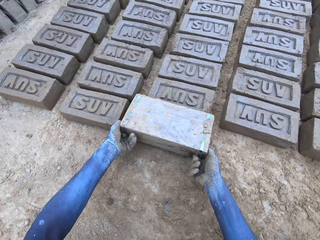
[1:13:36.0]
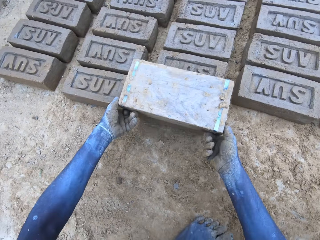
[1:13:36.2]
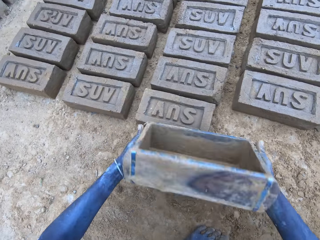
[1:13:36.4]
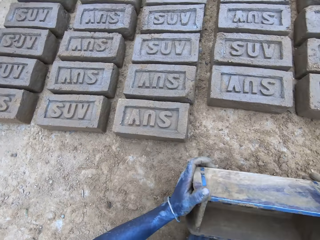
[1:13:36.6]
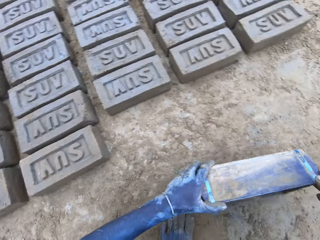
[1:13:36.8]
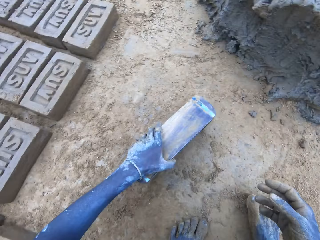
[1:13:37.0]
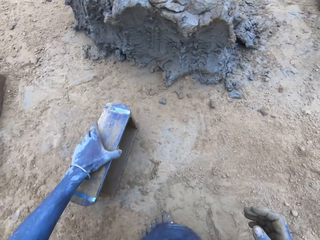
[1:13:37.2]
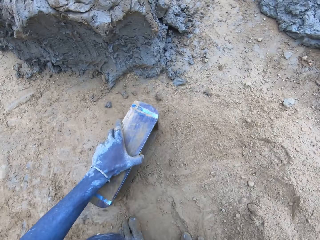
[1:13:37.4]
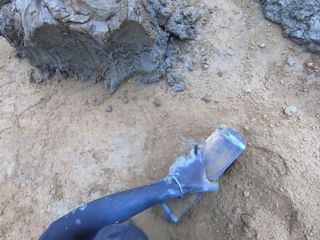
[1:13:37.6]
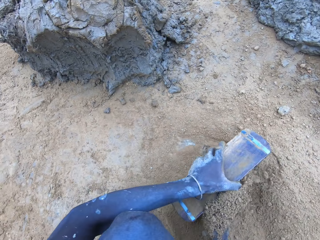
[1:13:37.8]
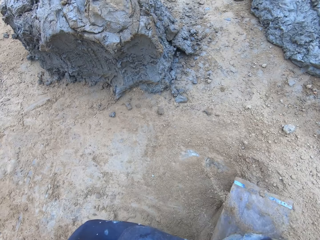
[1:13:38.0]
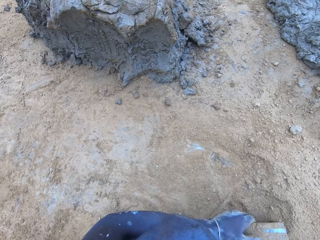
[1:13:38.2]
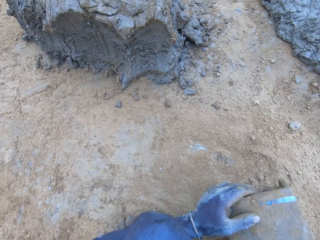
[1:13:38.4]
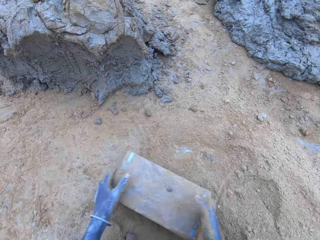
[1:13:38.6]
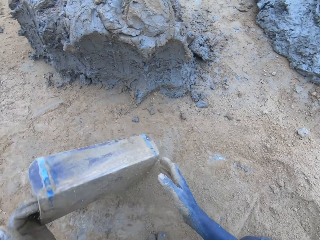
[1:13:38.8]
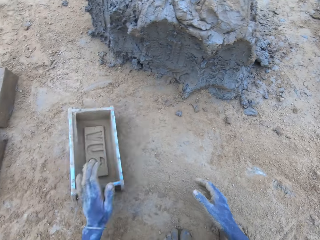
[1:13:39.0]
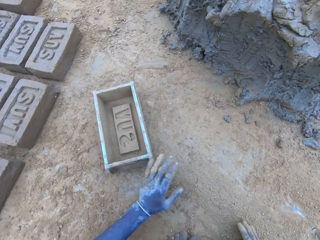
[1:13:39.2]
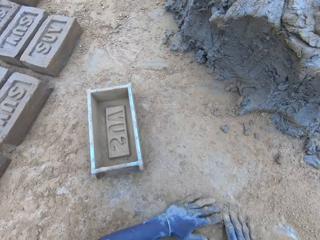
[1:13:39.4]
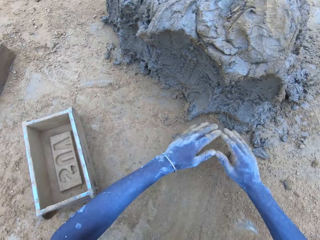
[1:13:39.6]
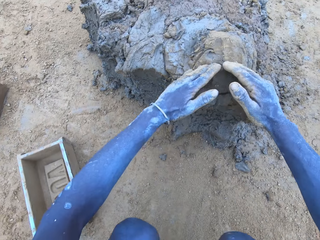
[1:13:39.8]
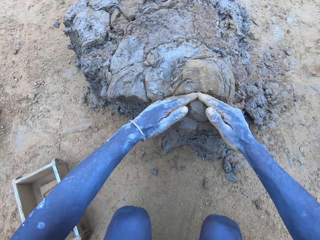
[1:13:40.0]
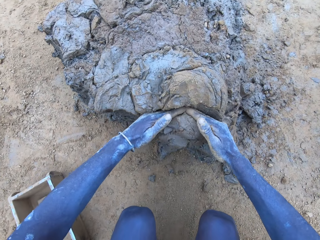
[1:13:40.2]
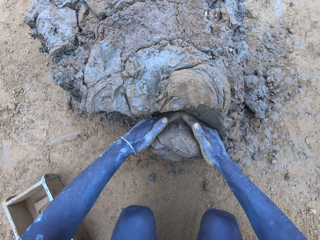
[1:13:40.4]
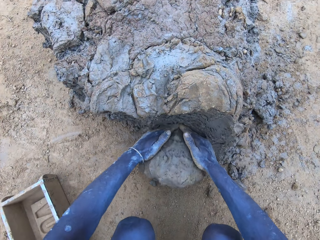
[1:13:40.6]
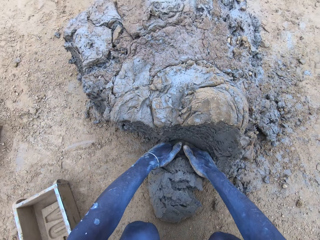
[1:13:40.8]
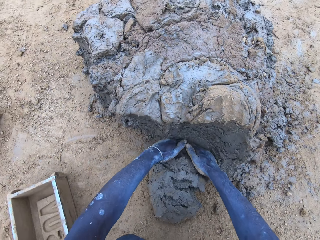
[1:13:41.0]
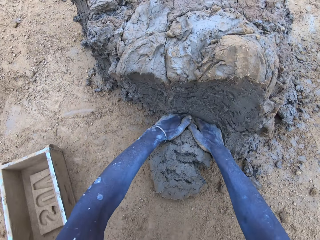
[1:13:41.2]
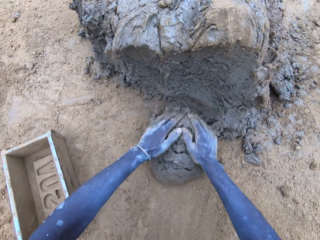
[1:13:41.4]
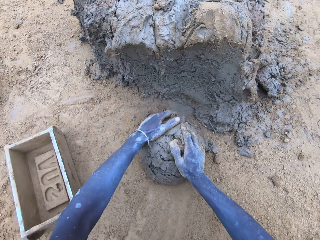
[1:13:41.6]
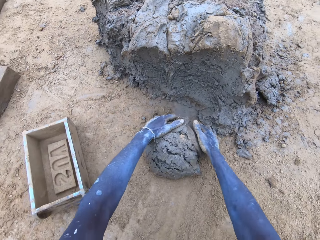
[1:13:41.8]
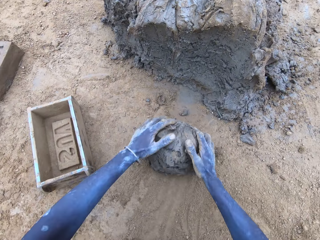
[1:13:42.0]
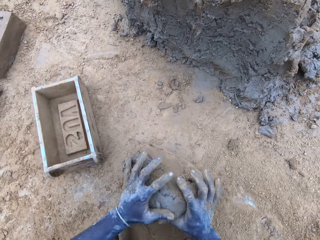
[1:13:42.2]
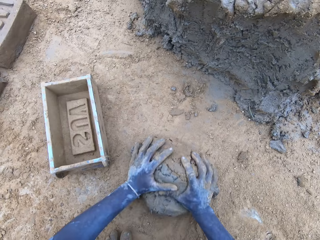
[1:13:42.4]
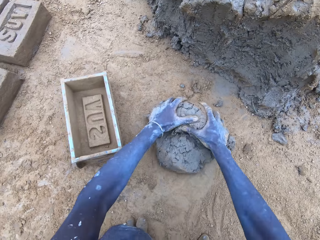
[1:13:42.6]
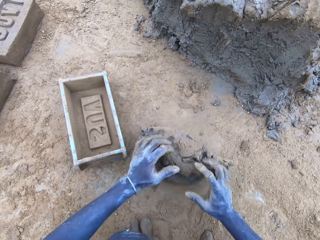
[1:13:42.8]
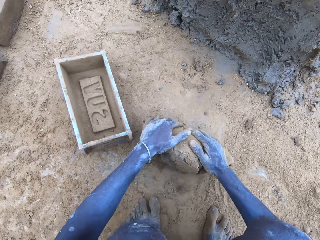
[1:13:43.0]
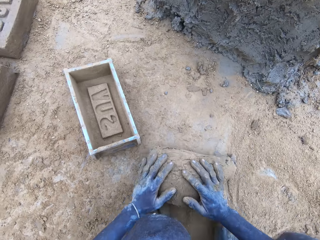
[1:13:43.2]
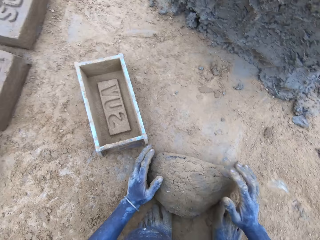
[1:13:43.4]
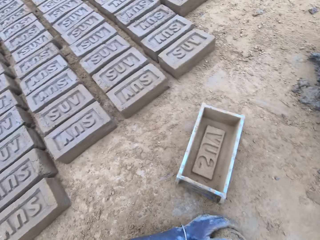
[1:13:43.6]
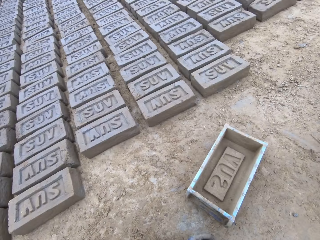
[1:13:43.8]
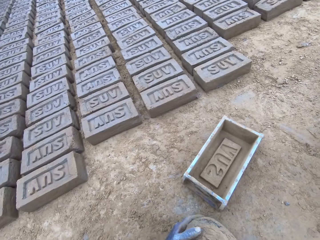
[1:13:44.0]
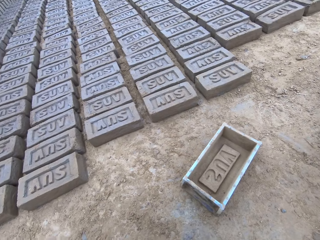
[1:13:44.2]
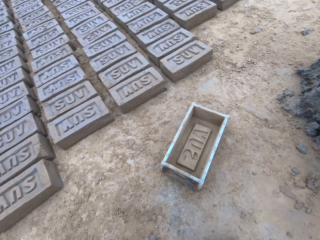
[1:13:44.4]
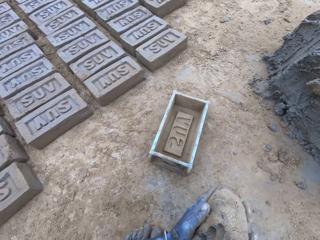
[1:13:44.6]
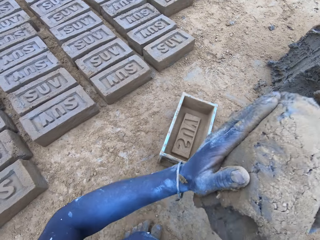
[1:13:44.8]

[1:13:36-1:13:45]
The camera wearer removes the mold box from the brick. They put the mold box on the ground. They sprinkle sand into the mold box. They put the mold box on the ground. They spread the sand with the hands. They cut the mud. They scrape mud. They mold the mud. They roll the mud on the sand.

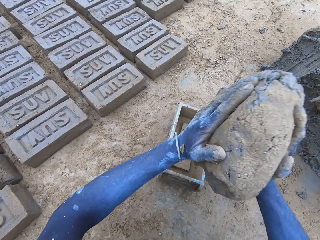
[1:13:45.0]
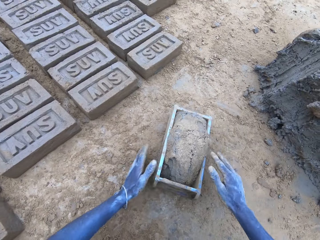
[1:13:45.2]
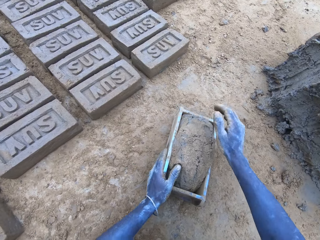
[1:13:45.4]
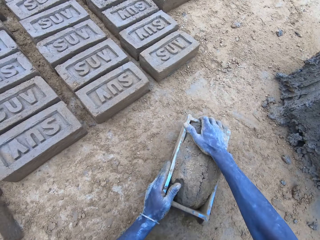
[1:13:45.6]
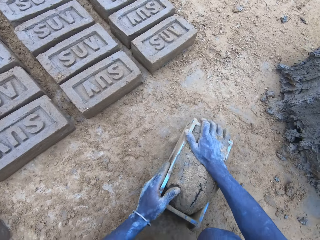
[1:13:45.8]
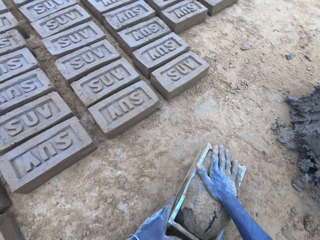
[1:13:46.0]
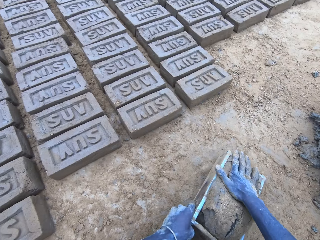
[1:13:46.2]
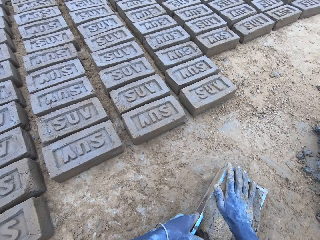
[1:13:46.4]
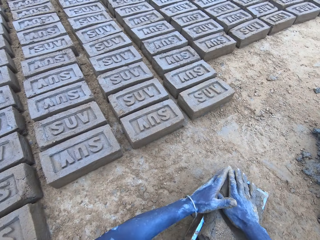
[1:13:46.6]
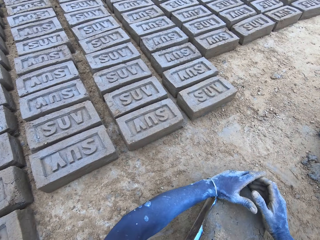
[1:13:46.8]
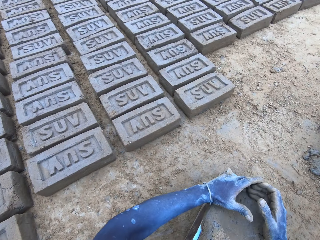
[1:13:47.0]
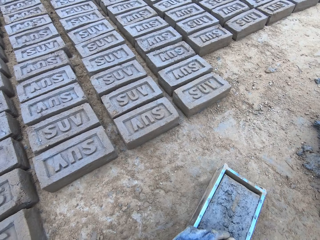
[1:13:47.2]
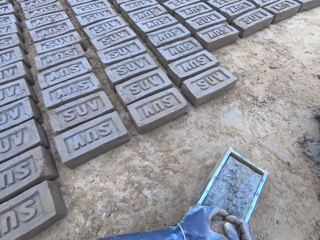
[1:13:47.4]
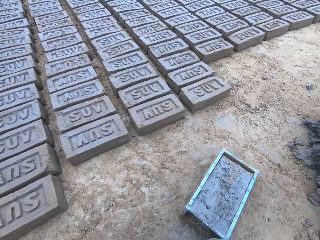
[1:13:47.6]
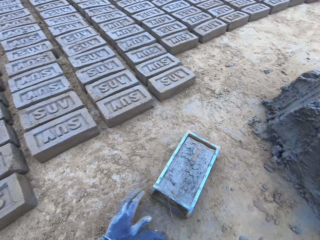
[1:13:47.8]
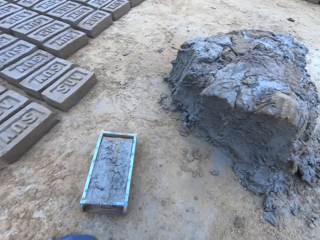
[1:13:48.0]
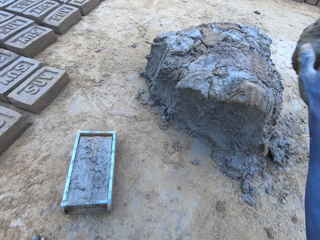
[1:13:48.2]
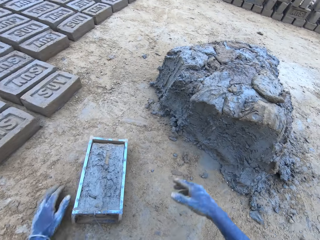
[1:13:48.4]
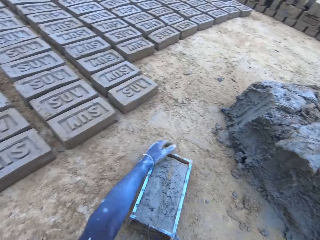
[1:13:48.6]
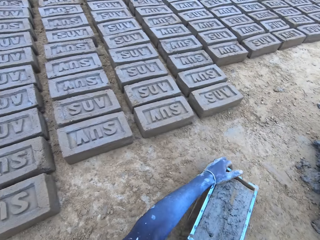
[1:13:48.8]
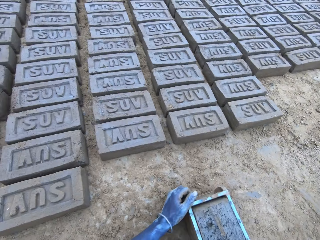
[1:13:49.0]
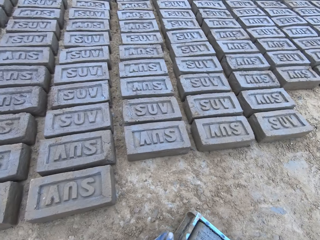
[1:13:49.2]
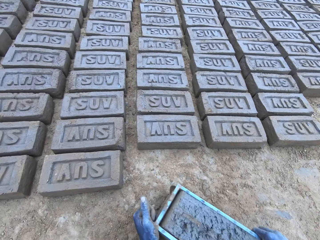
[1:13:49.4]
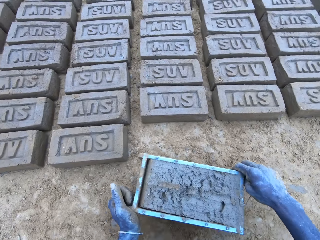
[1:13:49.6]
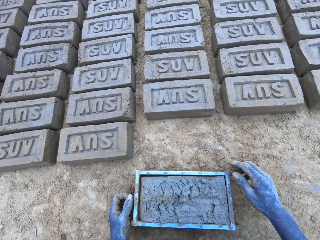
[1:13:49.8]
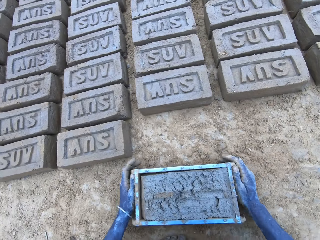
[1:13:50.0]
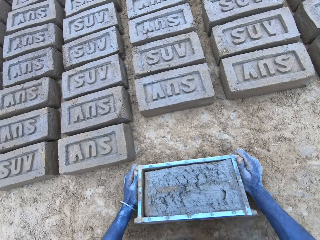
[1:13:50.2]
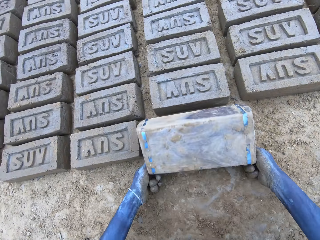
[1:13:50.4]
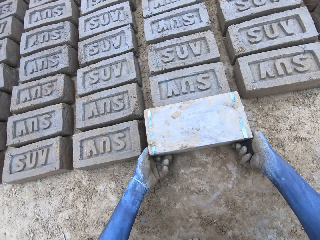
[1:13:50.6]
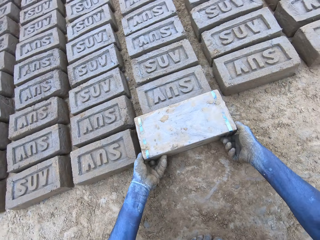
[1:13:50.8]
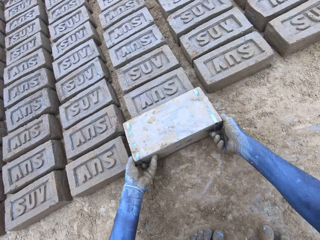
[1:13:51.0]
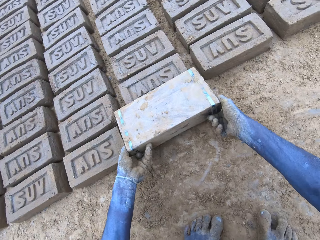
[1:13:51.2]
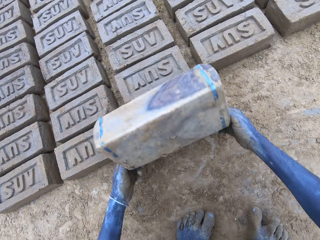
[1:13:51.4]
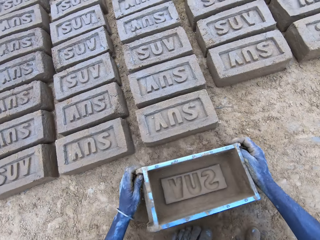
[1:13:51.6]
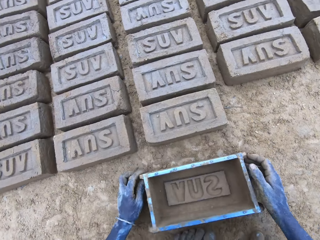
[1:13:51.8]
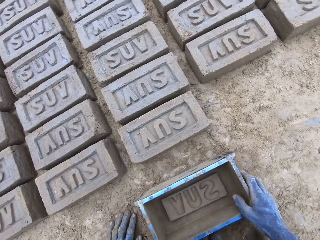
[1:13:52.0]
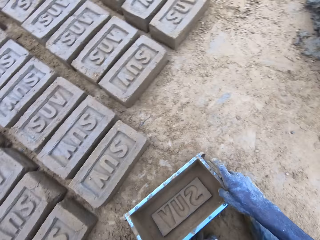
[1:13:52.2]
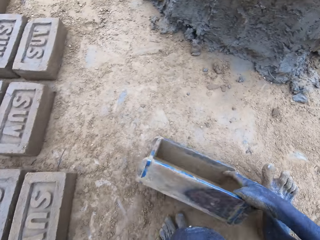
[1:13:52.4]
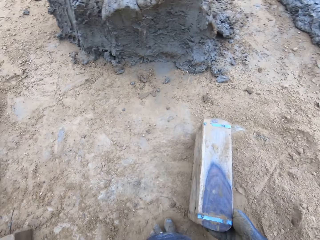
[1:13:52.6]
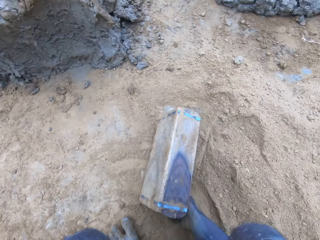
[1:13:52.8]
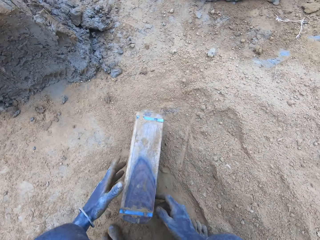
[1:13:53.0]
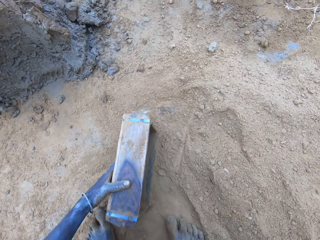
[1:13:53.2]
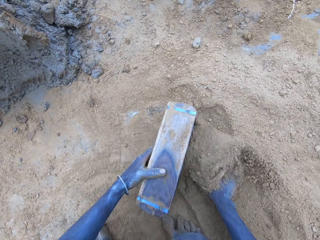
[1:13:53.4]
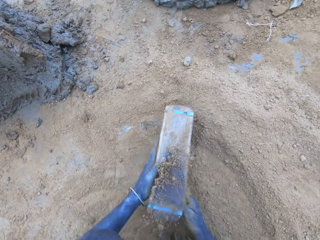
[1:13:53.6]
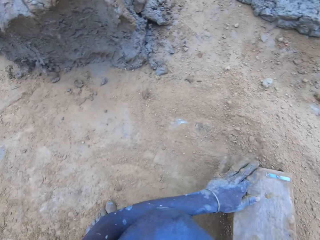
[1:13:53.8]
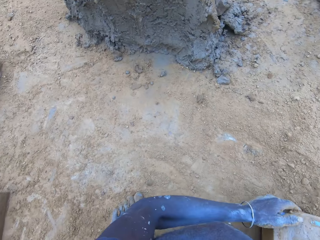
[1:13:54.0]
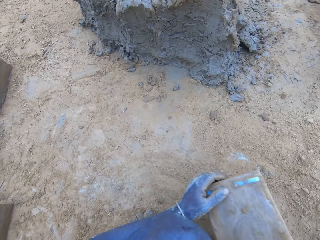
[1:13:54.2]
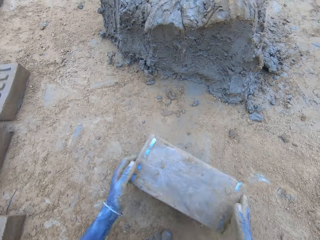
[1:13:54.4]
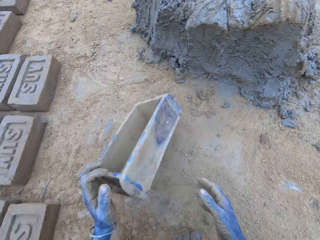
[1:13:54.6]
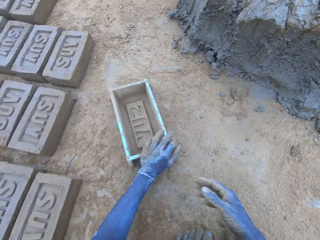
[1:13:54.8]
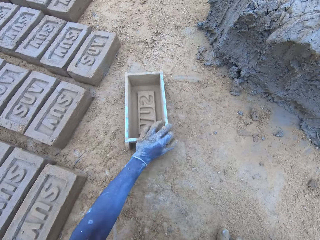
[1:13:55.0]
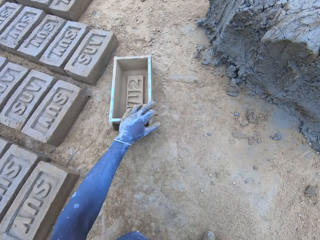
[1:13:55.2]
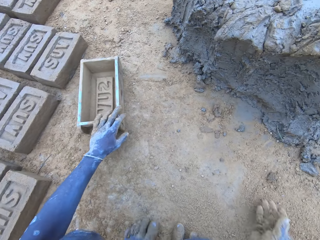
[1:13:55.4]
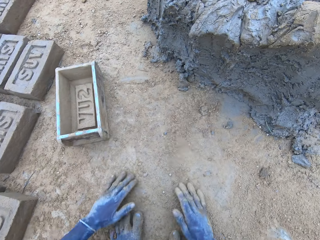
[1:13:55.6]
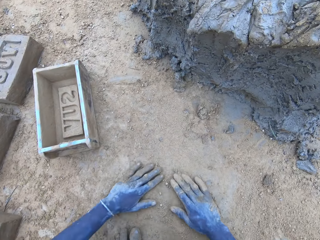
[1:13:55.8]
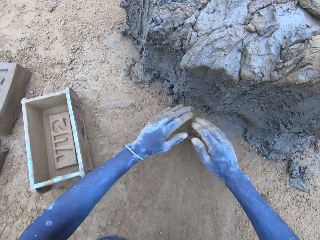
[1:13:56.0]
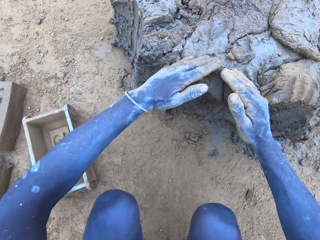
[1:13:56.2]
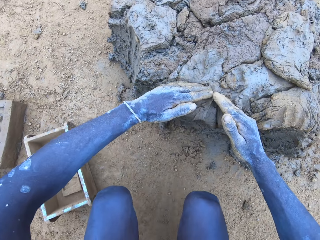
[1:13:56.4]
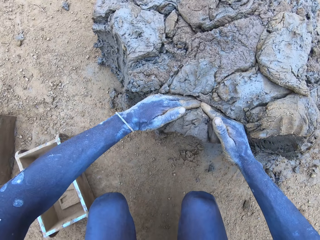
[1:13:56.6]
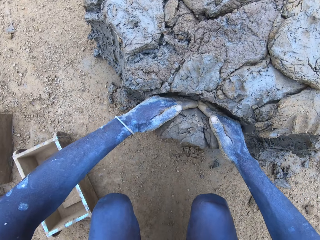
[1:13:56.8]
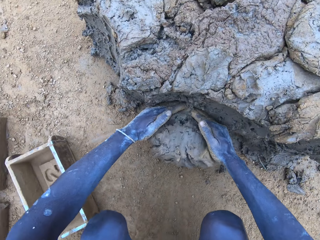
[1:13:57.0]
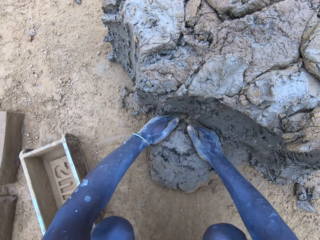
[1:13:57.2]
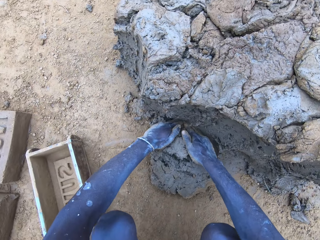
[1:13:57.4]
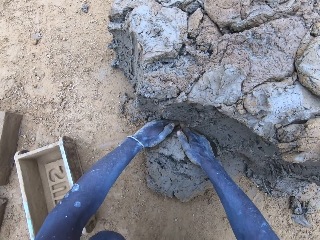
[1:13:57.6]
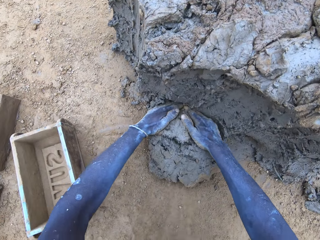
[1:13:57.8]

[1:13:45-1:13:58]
The camera wearer puts the mud in the mold box. They press the mud in the mold box. They reduce the mud and drop it. They scrape the surplus mud from the mold box. They stick the mud to the mud. They lift up the mold box. They hit the mold box on the ground. They put the brick on the ground. They turn upside down the mold box. They remove the mold box from the brick. They put the mold box on the ground. They drag the mold box on the ground. They sprinkle sand into the mold box. They put the mold box on the ground. They spread the sand with the hands. They cut the mud. They scrape mud.
